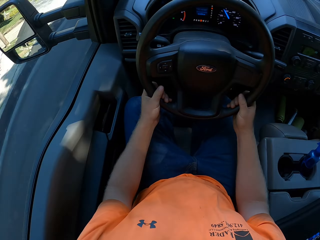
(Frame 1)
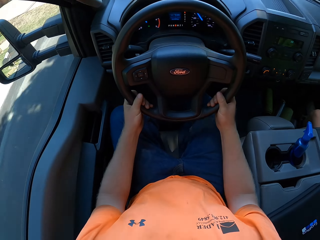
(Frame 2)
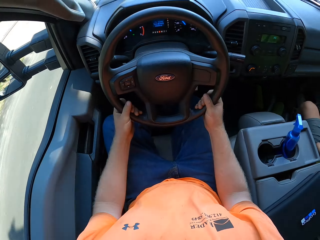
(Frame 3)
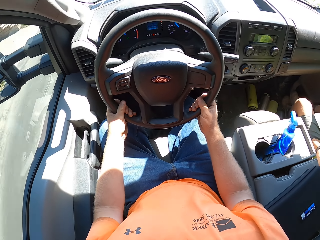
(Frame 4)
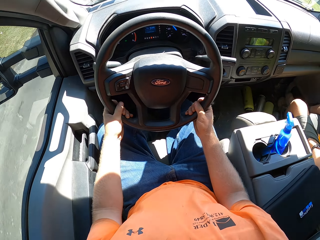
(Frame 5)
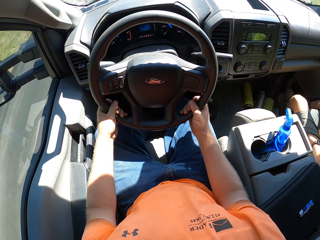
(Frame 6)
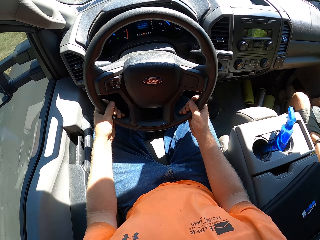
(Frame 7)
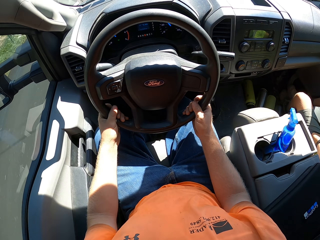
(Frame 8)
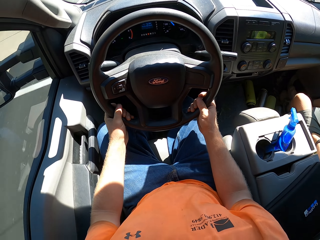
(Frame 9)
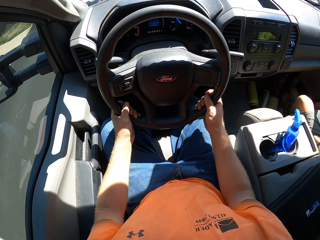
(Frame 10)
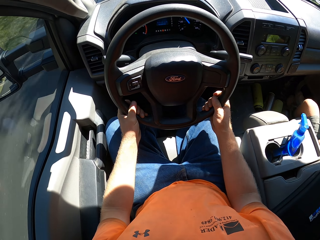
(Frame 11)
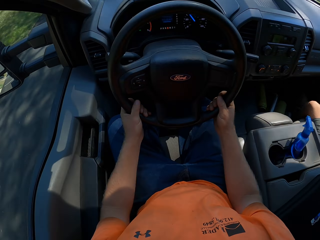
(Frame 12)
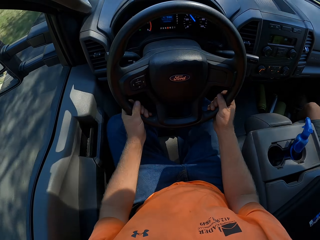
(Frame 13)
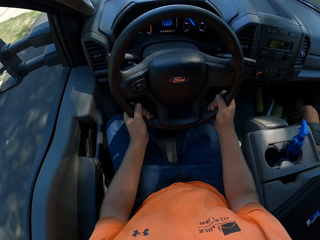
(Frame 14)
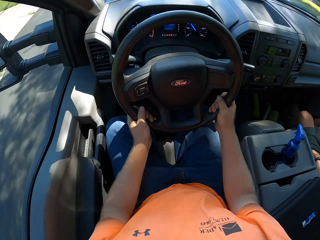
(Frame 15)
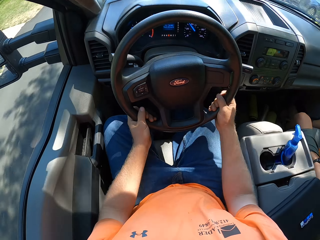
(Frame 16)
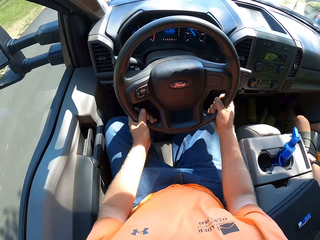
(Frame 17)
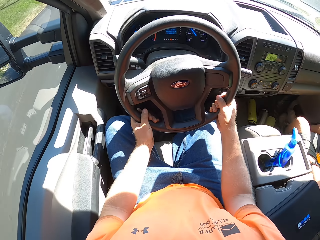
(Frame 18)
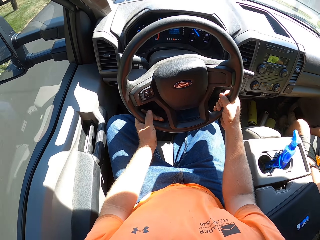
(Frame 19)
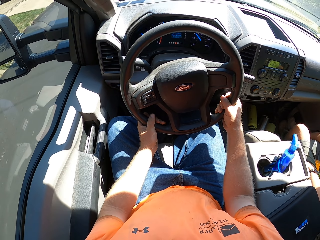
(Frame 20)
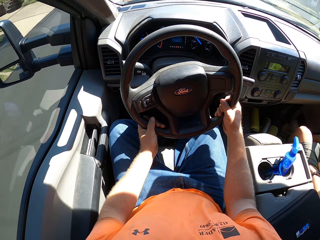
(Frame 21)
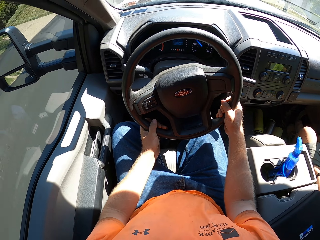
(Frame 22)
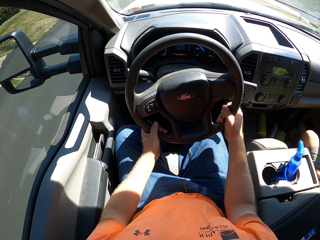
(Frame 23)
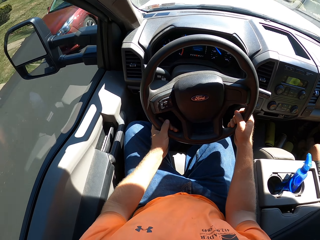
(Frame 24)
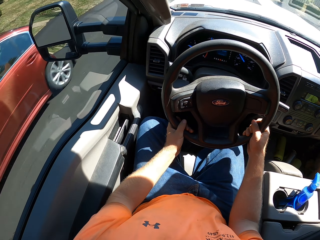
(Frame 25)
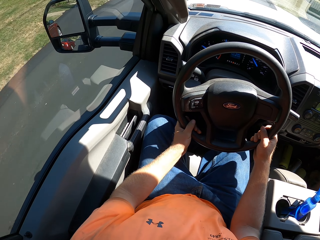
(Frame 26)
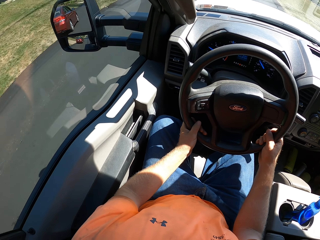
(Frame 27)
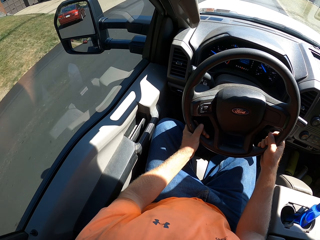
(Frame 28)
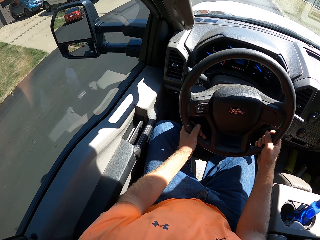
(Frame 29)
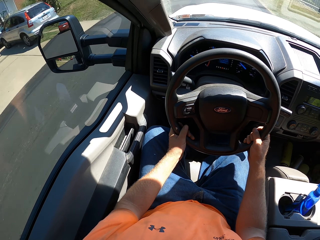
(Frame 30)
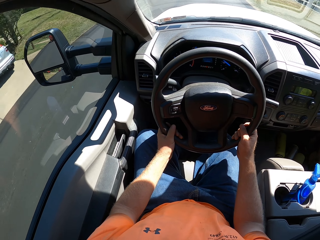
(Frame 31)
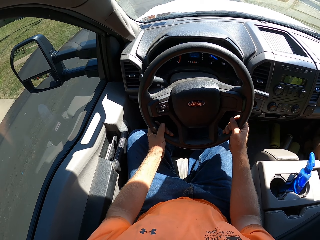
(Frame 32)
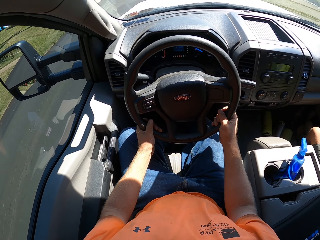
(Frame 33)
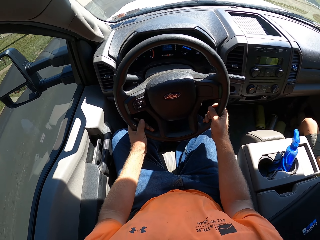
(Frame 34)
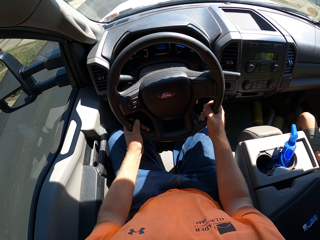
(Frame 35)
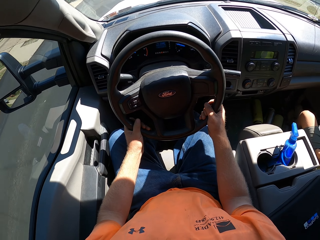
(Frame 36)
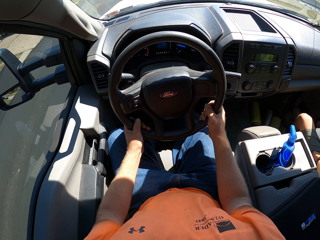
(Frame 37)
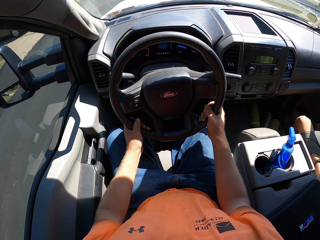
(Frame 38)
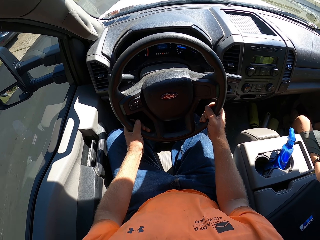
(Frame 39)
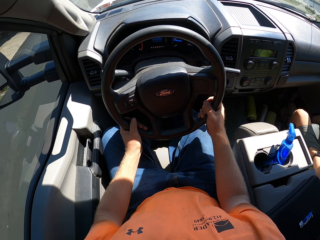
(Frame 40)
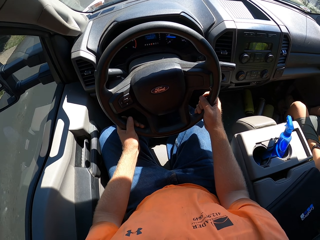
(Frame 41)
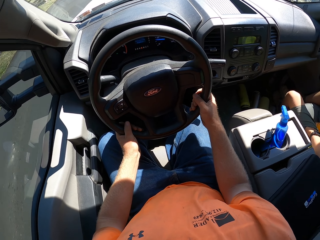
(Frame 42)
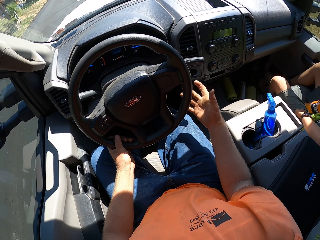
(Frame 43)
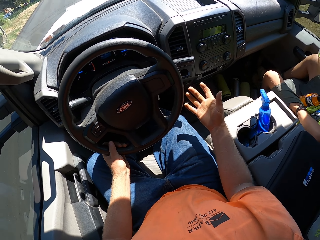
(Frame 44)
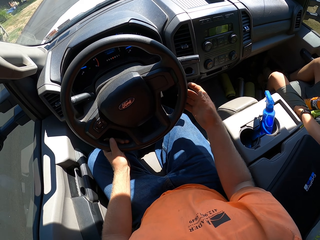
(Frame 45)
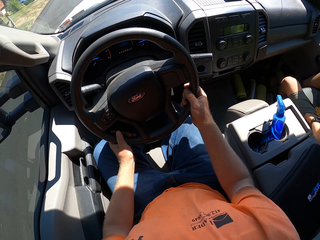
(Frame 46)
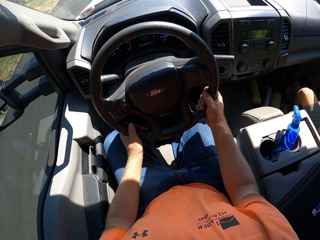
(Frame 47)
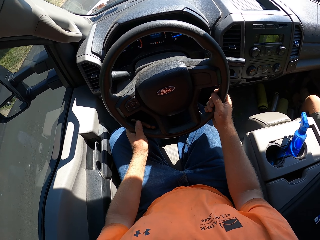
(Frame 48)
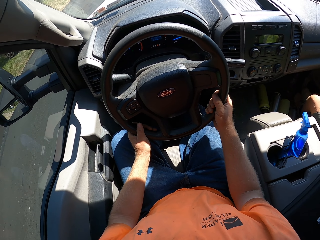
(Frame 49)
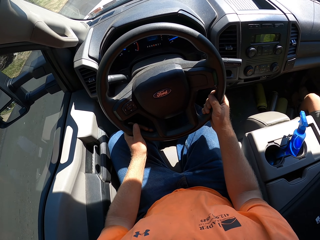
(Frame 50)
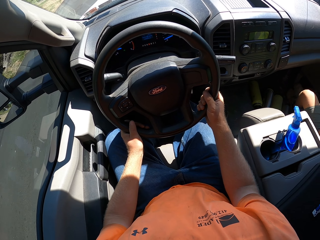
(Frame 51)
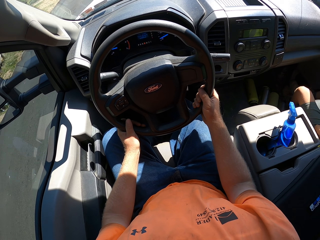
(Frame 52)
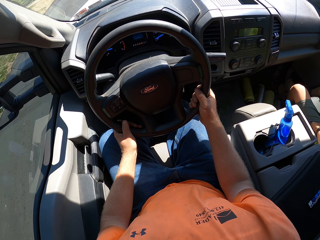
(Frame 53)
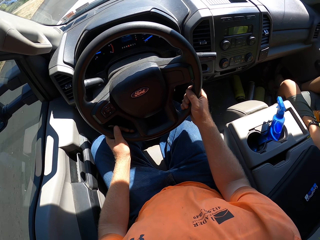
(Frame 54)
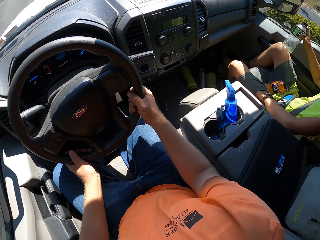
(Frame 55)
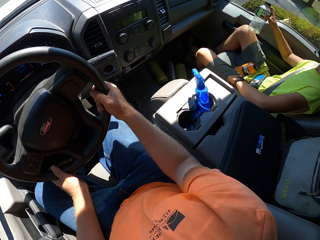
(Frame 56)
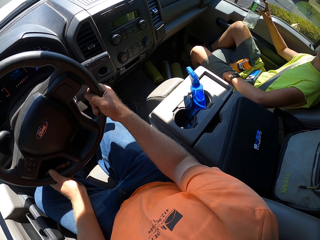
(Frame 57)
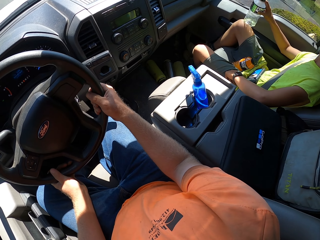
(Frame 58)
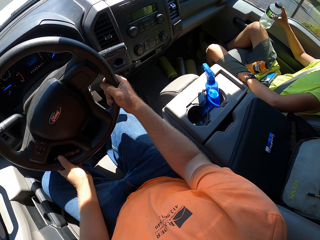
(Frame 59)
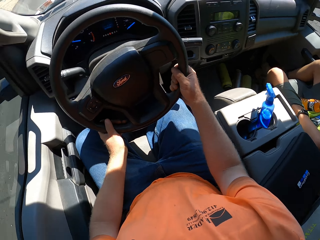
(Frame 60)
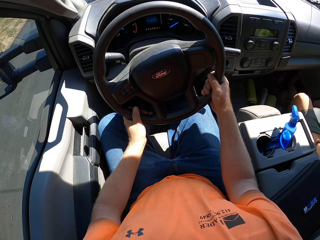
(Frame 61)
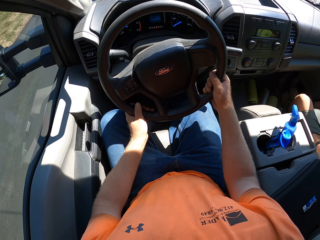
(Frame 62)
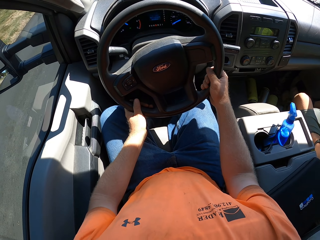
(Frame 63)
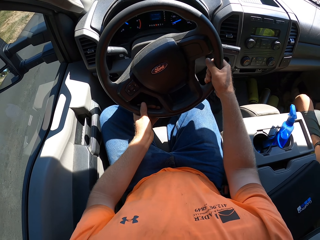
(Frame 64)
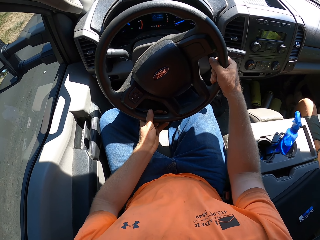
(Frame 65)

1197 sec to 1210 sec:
The camera wearer drives the car. A wine car drives past the camera wearer. The camera wearer interacts with the boy. They remove their hand from the steering wheel. They drive the car.

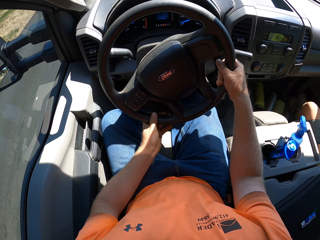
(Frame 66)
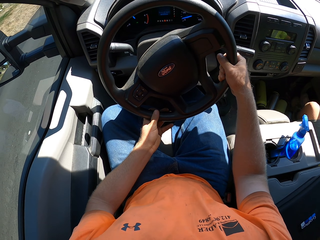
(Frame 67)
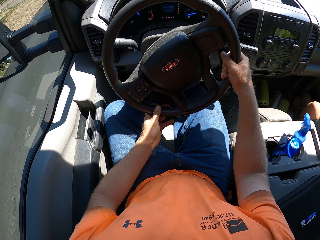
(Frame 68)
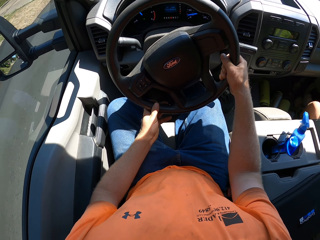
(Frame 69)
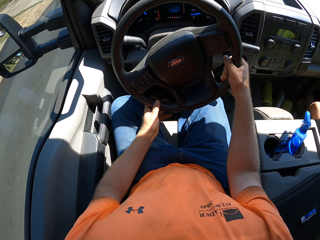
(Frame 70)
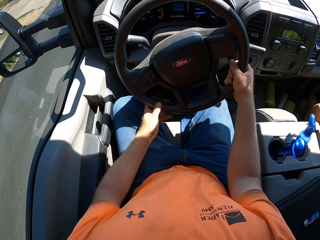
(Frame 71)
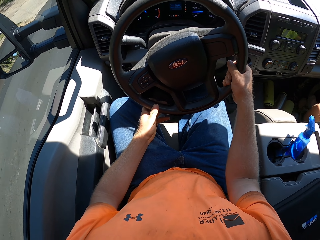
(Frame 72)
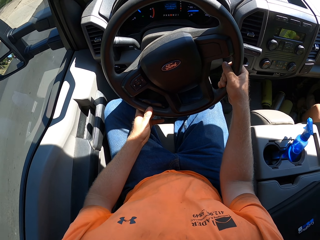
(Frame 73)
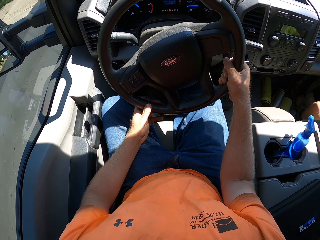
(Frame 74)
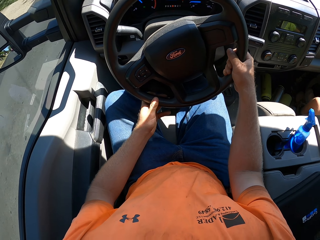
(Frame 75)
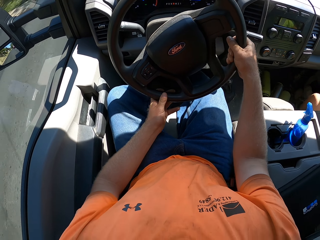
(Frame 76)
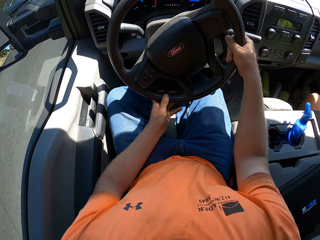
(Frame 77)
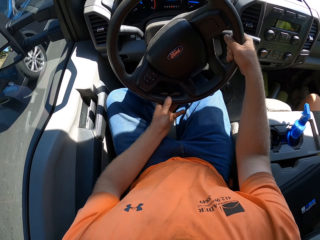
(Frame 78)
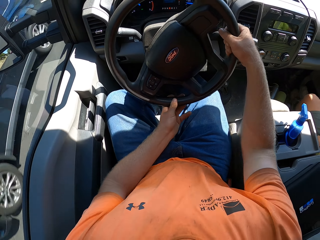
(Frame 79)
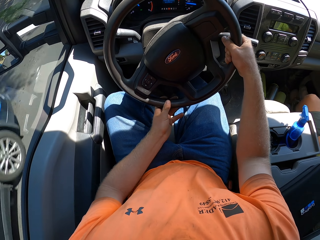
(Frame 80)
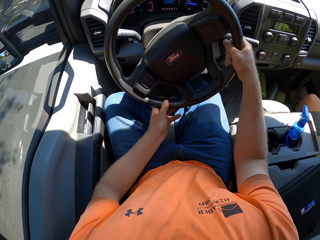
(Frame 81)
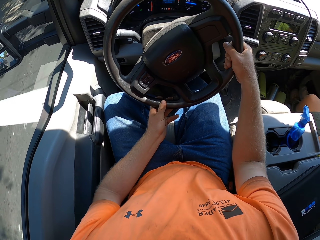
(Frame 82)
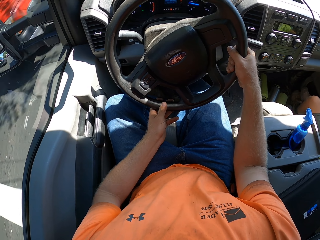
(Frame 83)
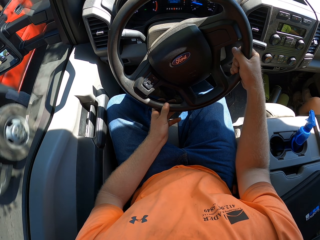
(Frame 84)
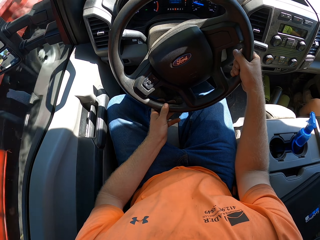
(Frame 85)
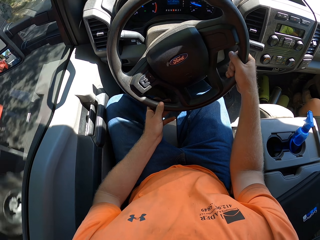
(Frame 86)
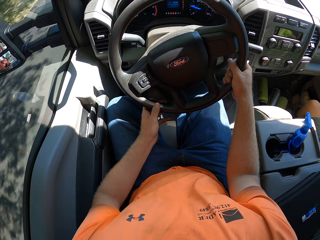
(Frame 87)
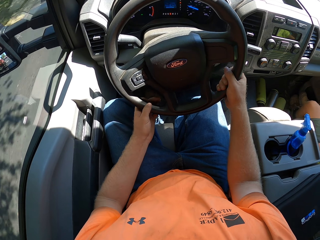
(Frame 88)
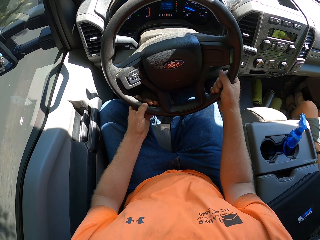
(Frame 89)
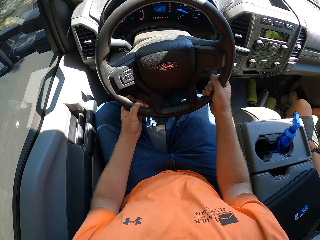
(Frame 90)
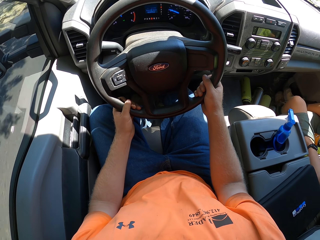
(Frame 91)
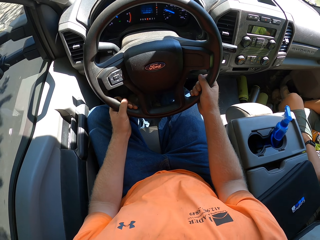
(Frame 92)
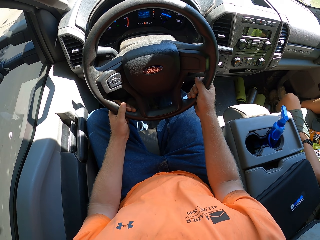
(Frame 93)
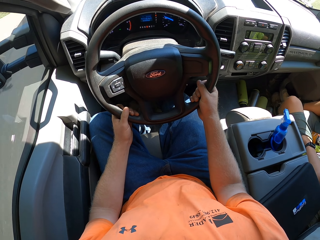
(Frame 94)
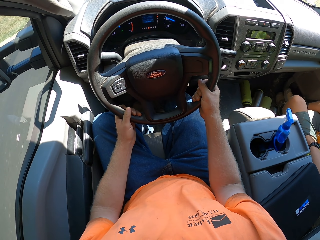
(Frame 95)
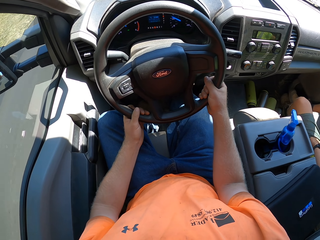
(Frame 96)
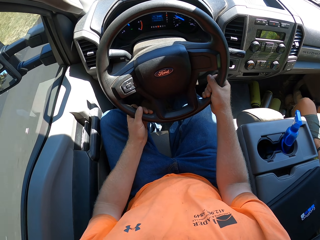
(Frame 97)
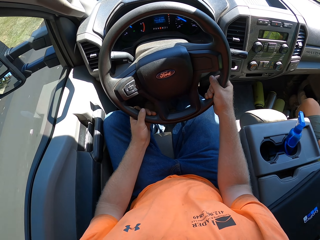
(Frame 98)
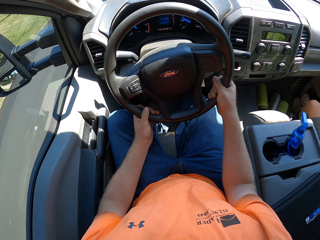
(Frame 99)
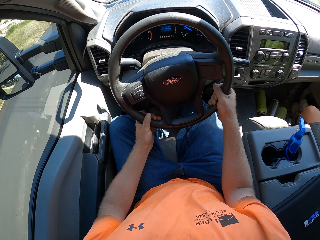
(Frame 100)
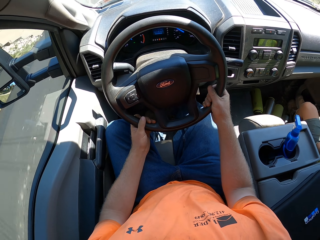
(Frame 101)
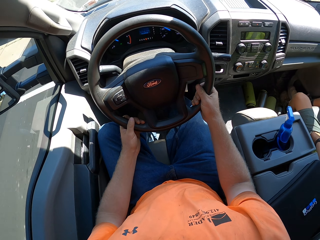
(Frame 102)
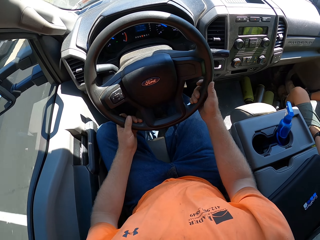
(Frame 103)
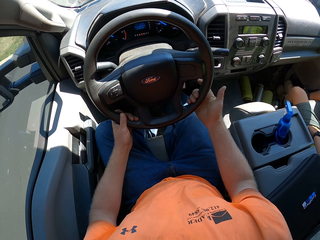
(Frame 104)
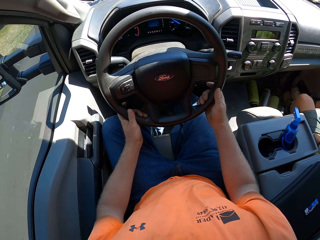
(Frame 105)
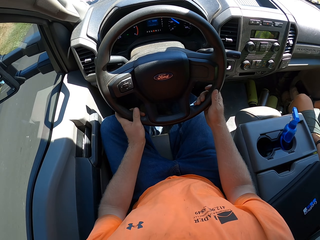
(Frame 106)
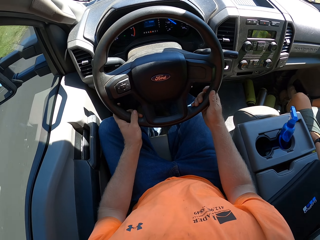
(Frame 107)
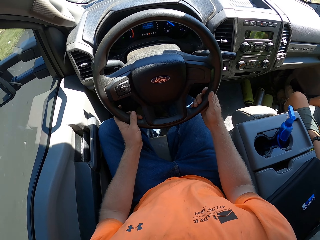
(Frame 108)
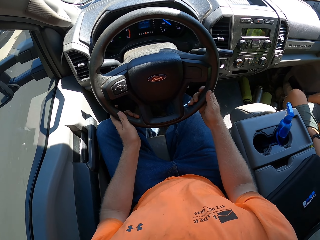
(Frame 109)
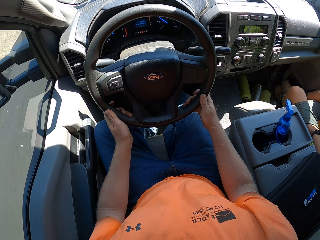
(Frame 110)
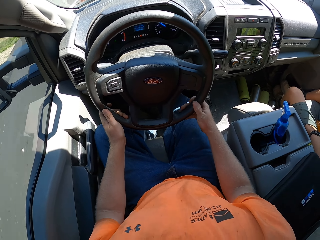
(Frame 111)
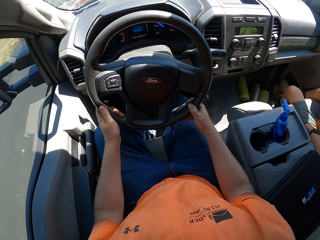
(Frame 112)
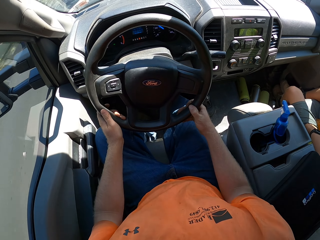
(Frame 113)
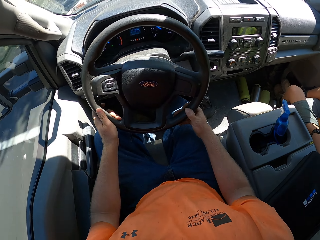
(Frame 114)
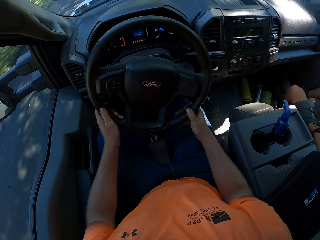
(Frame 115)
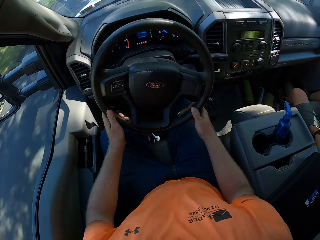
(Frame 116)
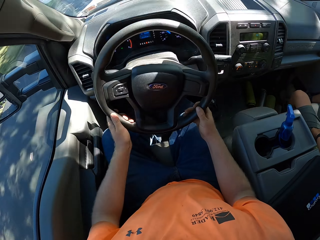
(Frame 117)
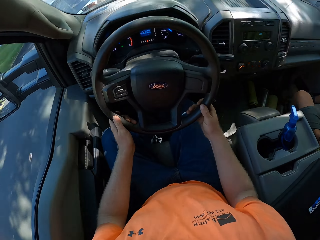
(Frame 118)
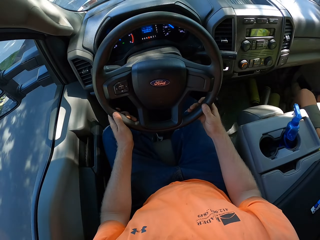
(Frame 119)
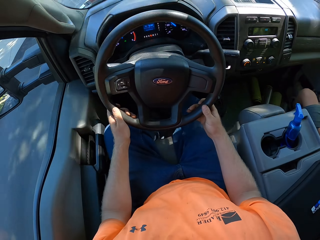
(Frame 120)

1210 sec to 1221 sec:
A black car drives past the camera wearer. A red car drives past the camera wearer. The camera wearer drives the car.
